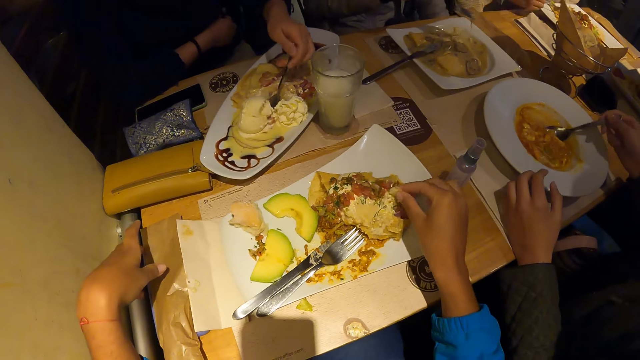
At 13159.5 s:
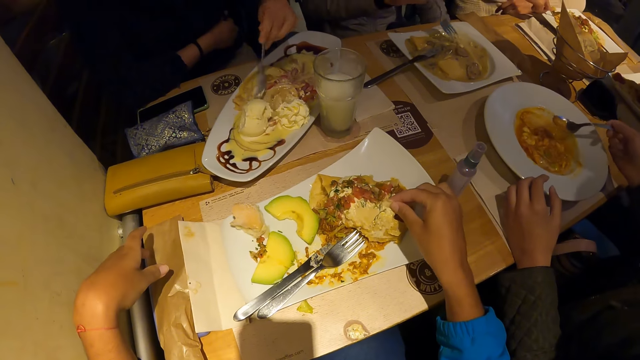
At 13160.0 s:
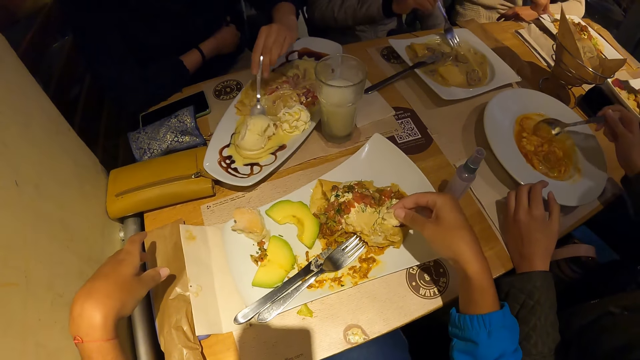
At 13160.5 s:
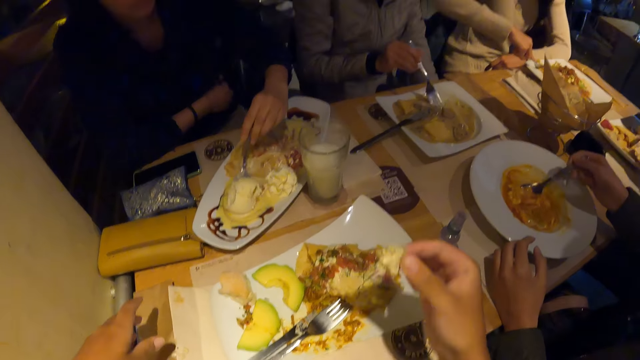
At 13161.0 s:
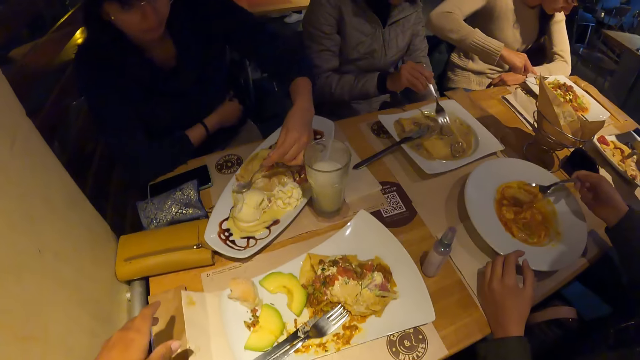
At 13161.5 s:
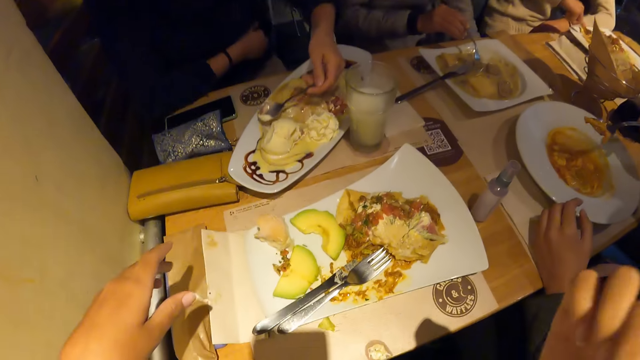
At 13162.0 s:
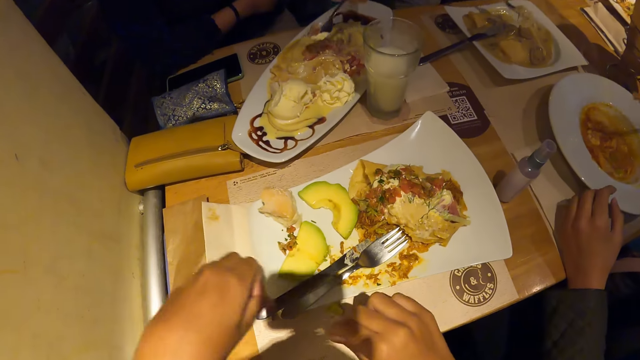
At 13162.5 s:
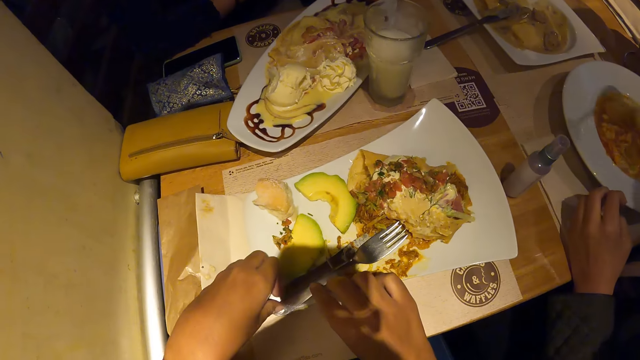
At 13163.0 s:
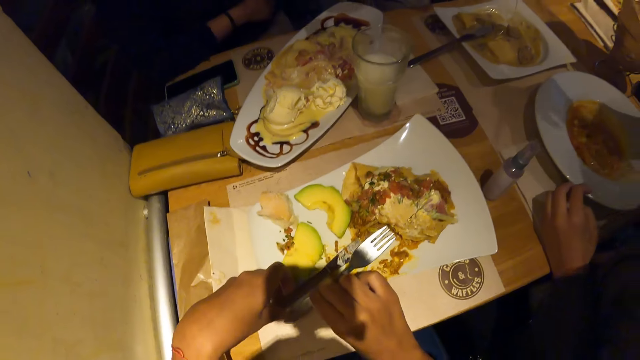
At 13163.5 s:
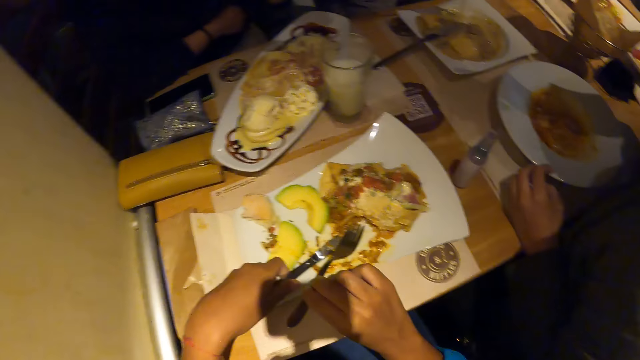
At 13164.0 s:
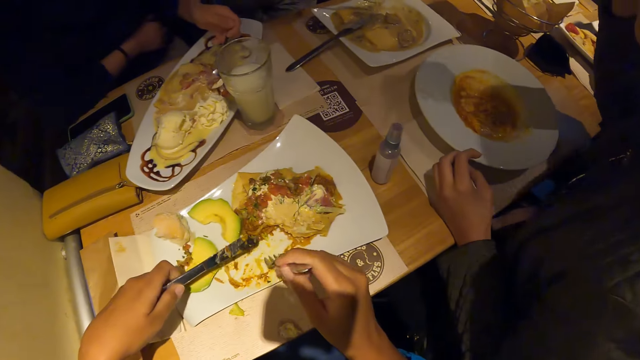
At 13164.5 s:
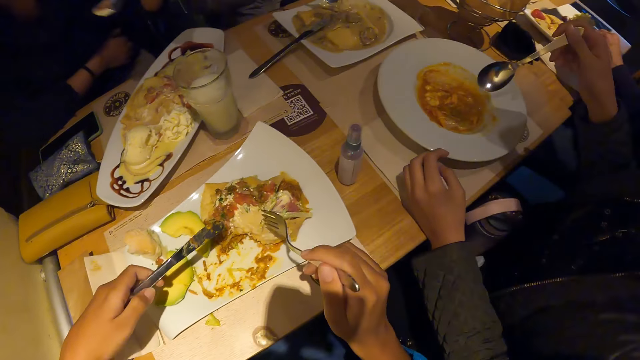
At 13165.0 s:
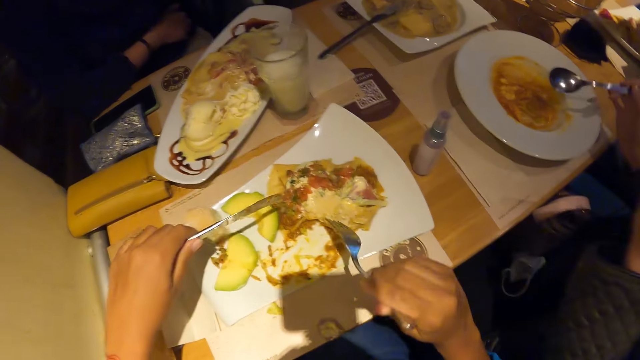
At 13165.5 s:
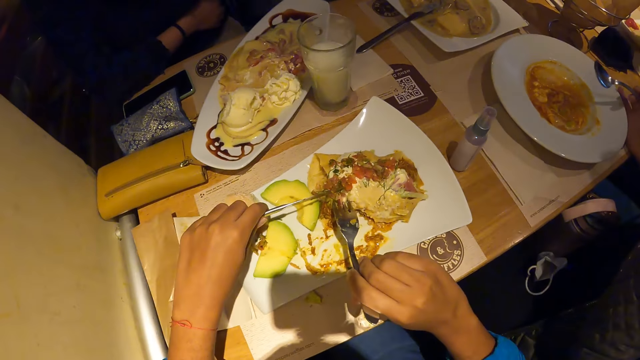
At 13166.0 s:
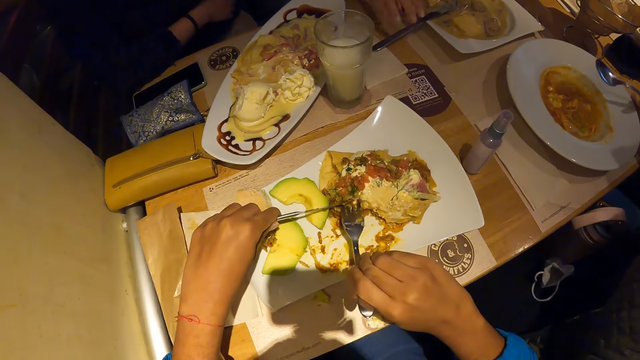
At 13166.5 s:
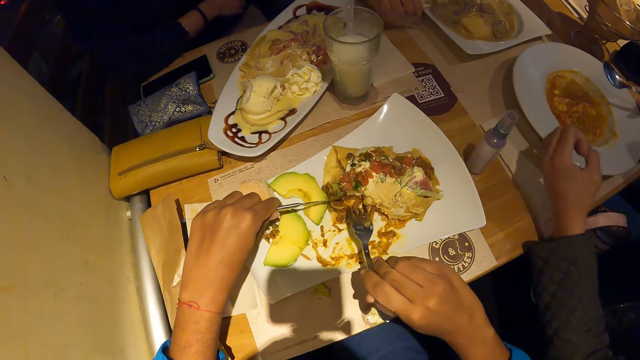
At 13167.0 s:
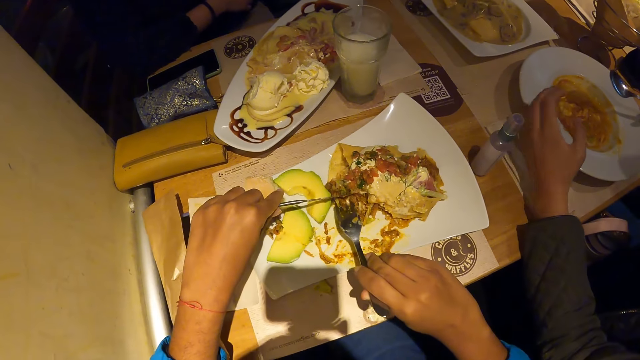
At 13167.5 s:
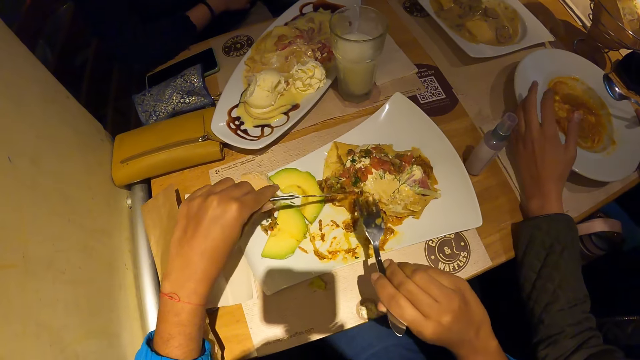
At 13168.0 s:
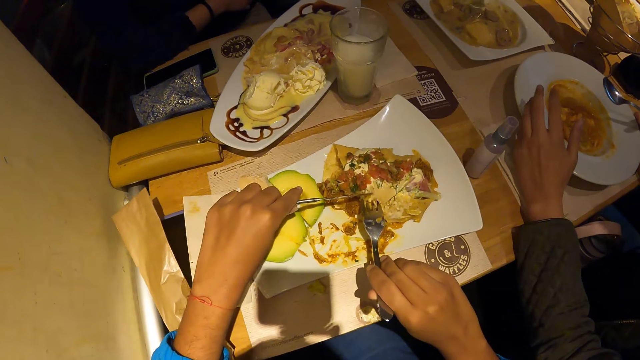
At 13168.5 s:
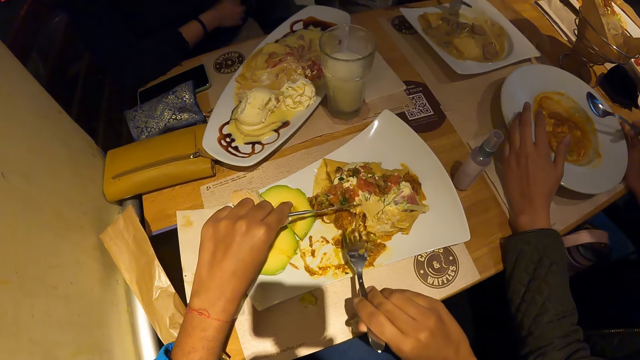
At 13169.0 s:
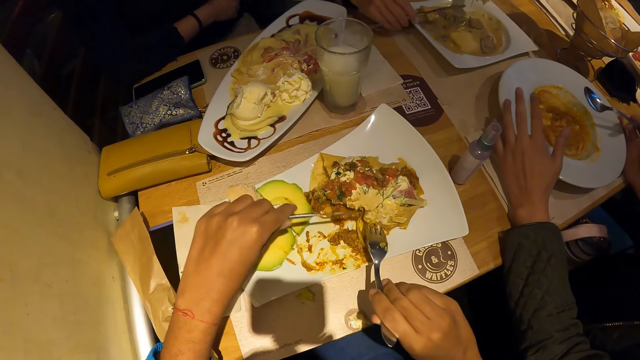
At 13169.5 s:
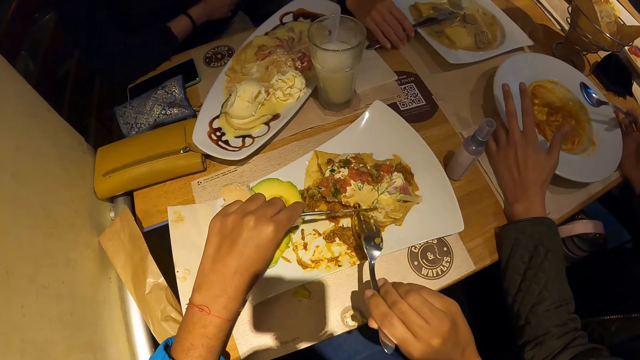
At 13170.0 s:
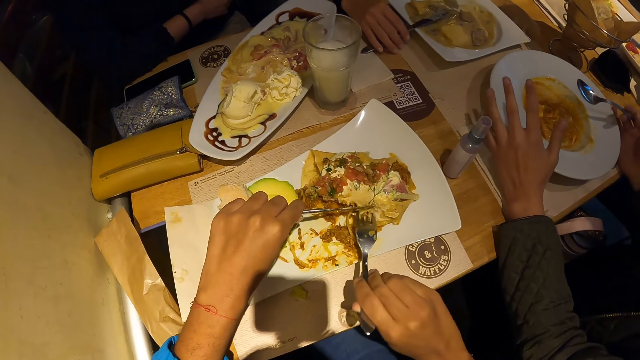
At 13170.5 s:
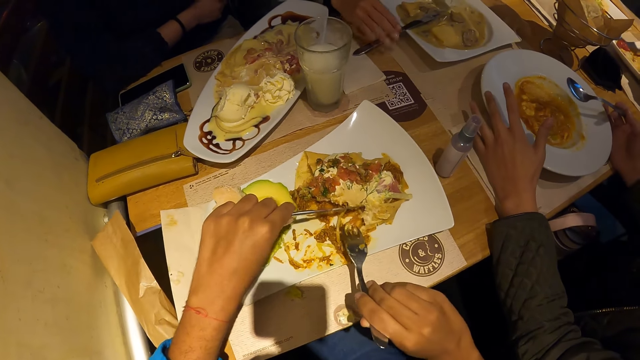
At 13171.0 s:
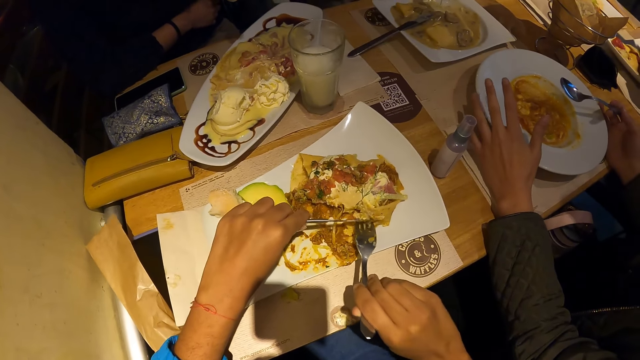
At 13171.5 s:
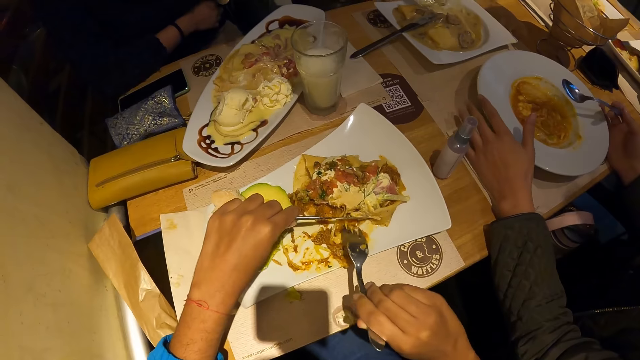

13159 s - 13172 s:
The camera wearer dips the bread in the butter and holds the paper on the table. She lifts up the bread. She eats the piece of bread from the plate of waffles on the table with her right hand. She moves her hands. She picks the cutlery from the plate of waffles on the table with both hands. She holds the knife and holds the fork. The man eats carrot soup from the plate of carrot soup on the table with the spoon in his right hand. The camera wearer lifts the fork up and lifts the knife up. The man touches his face with his left hand. The camera wearer places the knife on the food and dips the fork in the food. She cuts a piece of waffles from the plate of waffles on the table with the cutlery in both hands. She collects food. The woman picks the knife on the plate of chicken soup with her right hand.

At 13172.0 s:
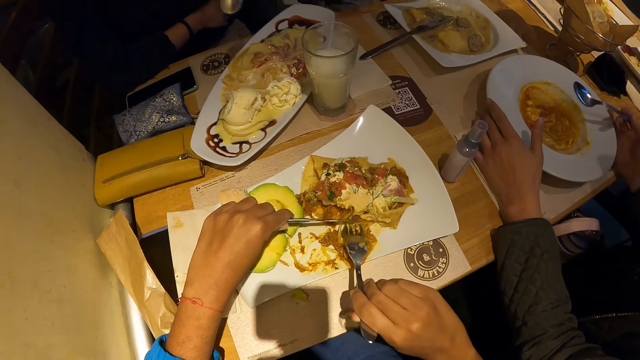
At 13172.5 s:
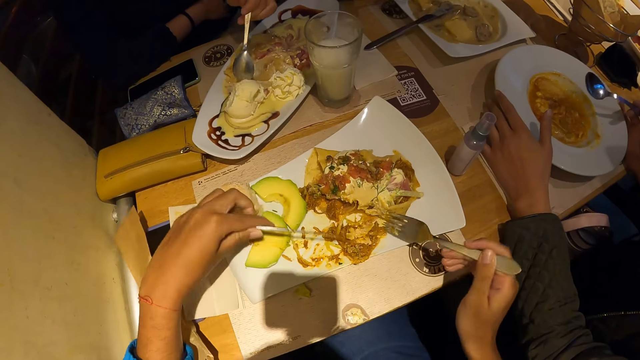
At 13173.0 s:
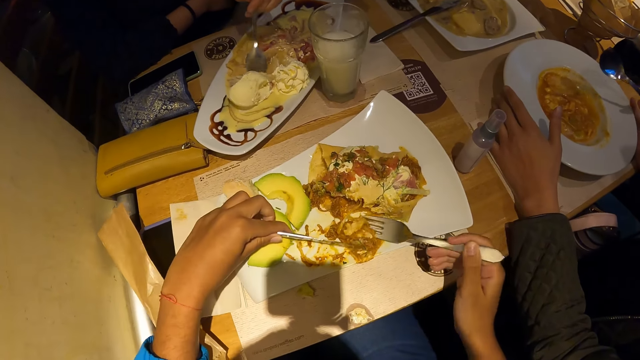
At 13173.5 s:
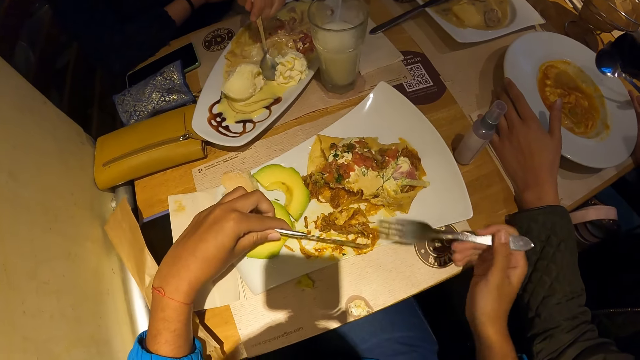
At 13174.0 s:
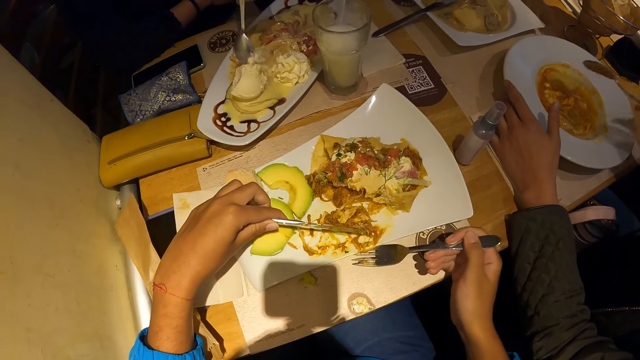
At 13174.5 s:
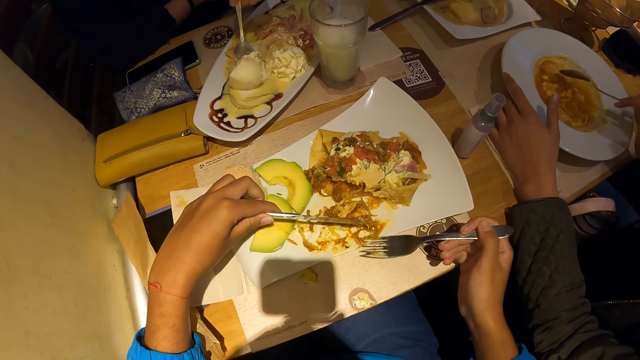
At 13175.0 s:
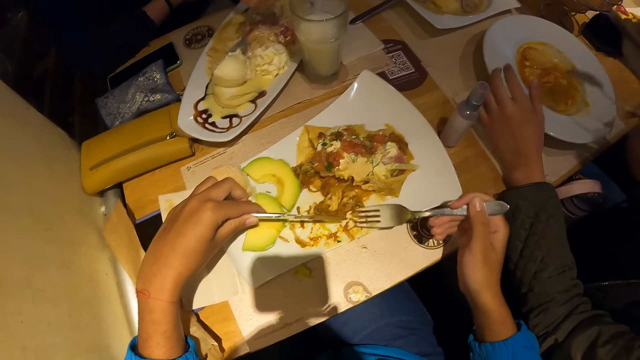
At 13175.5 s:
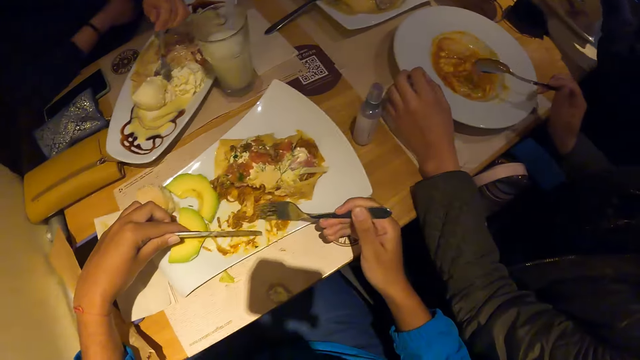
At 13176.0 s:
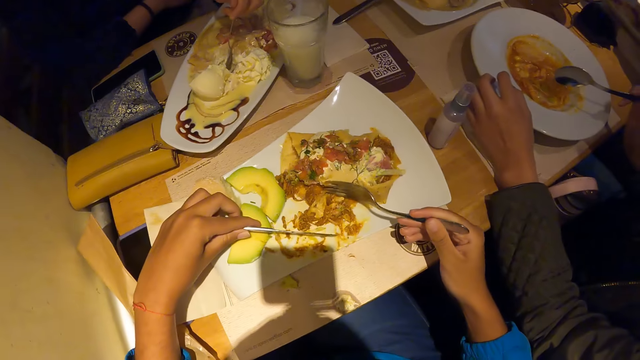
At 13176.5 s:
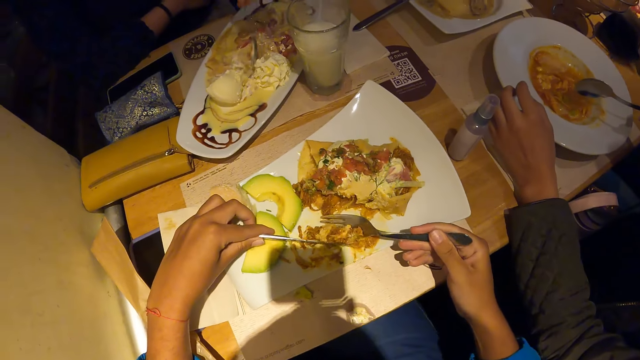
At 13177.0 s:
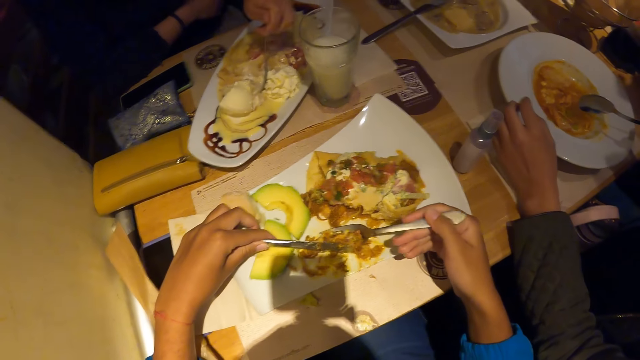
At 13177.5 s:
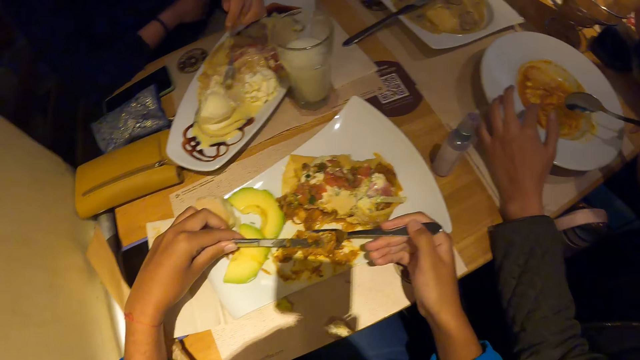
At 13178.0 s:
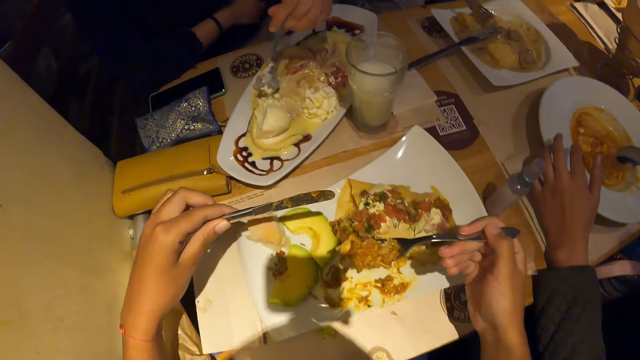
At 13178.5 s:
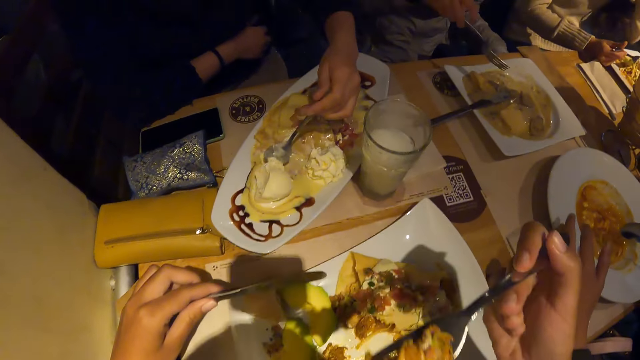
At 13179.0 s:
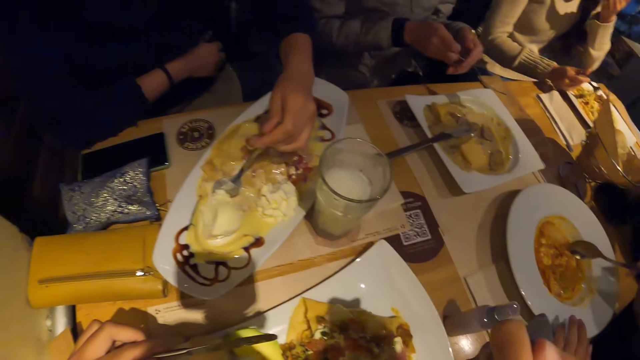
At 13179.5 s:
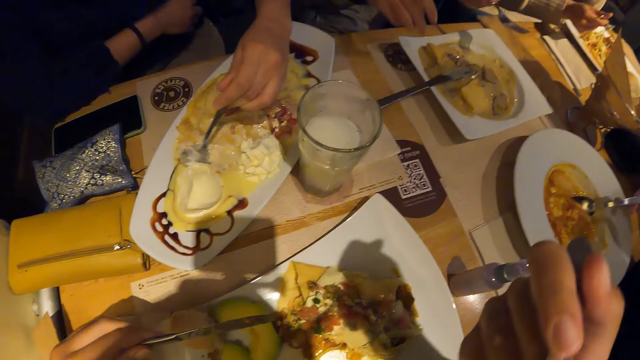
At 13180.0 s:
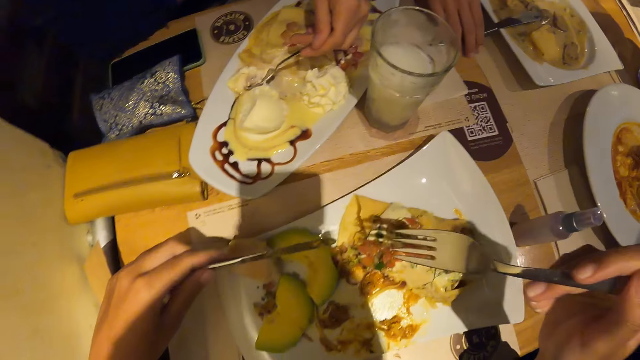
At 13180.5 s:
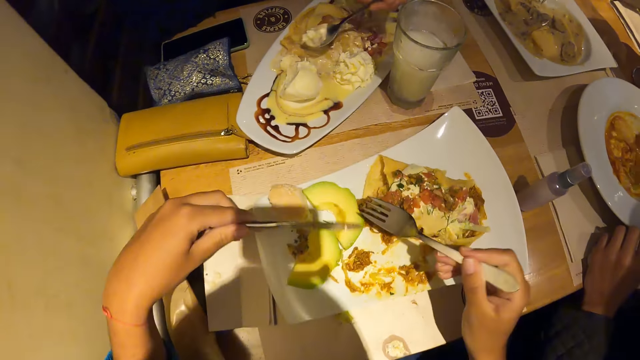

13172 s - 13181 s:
The camera wearer lifts the knife up and lifts the fork up. The woman places the spoon on the tray of waffles with her left hand. The camera wearer scoops waffles from the plate of waffles on the table with the fork in her right hand. She collects food. She moves the fork outside the plate. She moves the fork in the plate. She moves the knife and moves the fork. She collects food up. She lifts the knife up and lifts the fork up. She eats waffles from the plate of waffles on the table with the fork in her right hand. Another woman passes the fork from her right hand to her left hand. The man scoops carrot soup from the plate of carrot soup on the table with the spoon in his right hand. The other woman picks the knife on the plate of chicken soup with her right hand. The camera wearer moves the fork back on the plate.
